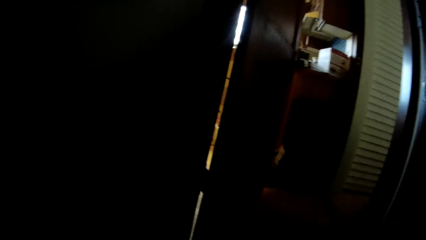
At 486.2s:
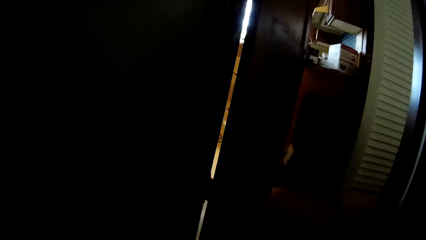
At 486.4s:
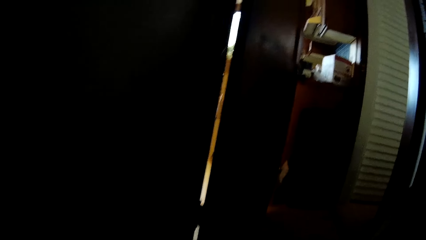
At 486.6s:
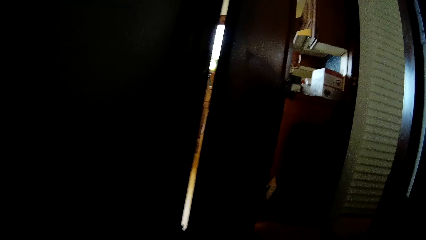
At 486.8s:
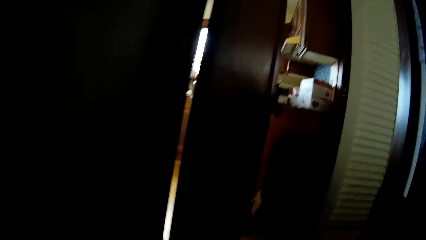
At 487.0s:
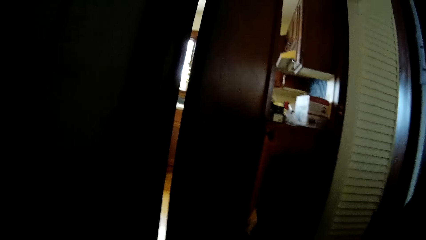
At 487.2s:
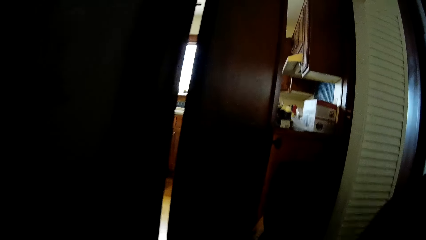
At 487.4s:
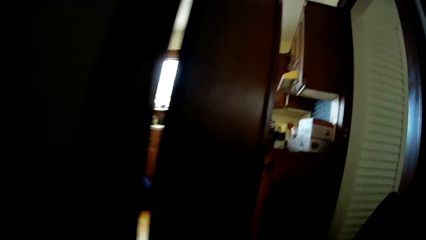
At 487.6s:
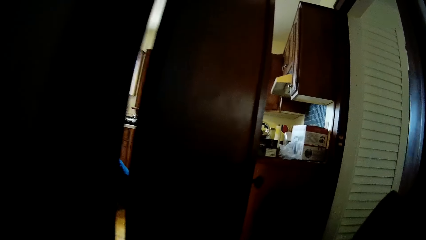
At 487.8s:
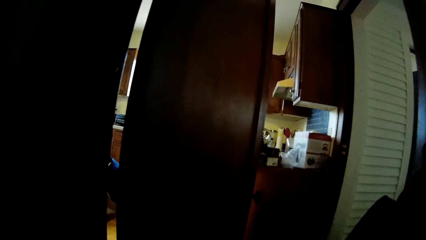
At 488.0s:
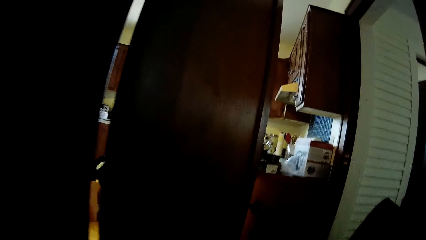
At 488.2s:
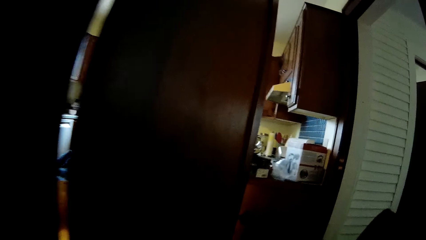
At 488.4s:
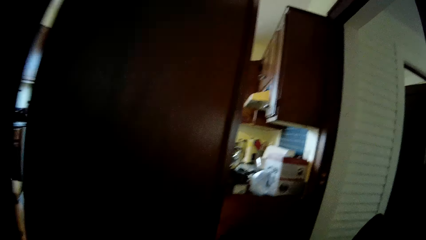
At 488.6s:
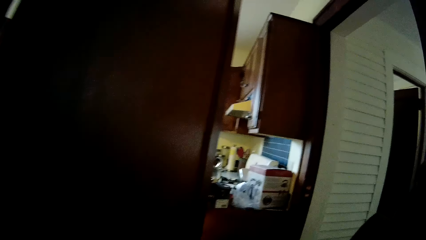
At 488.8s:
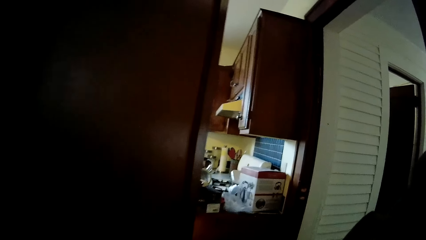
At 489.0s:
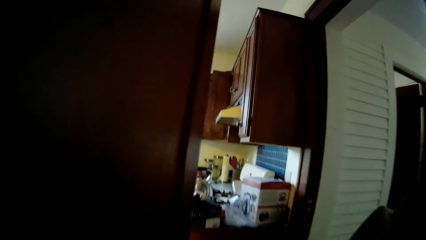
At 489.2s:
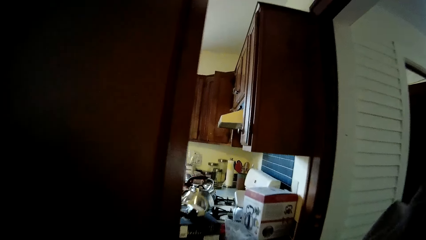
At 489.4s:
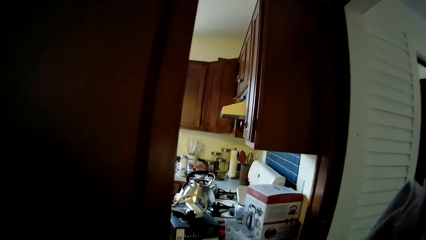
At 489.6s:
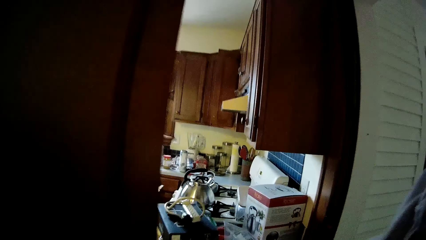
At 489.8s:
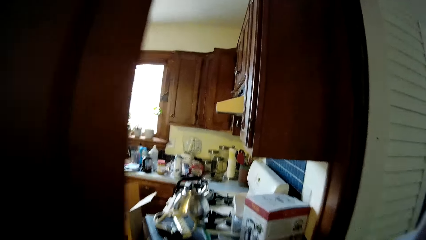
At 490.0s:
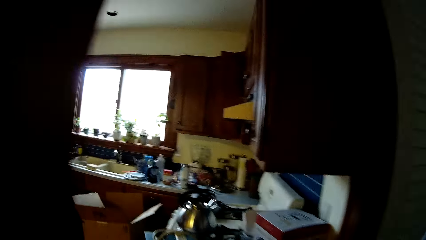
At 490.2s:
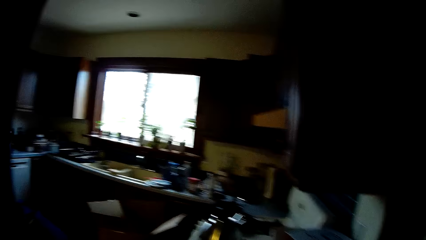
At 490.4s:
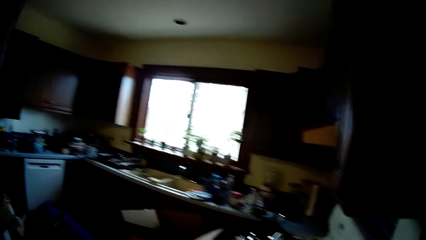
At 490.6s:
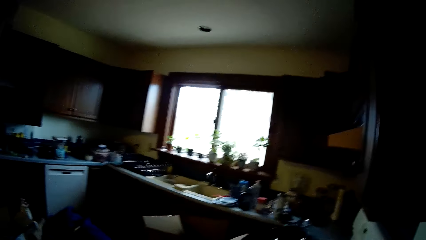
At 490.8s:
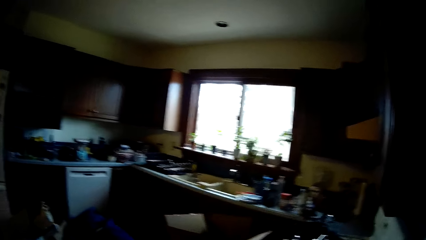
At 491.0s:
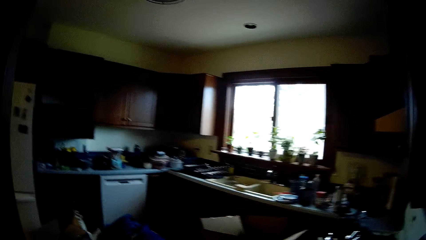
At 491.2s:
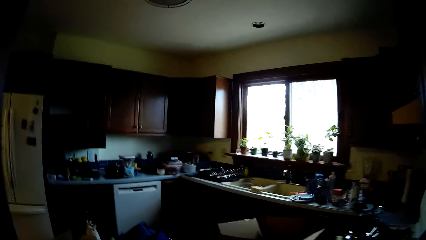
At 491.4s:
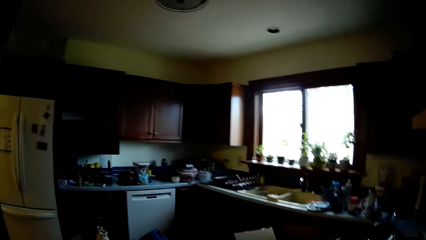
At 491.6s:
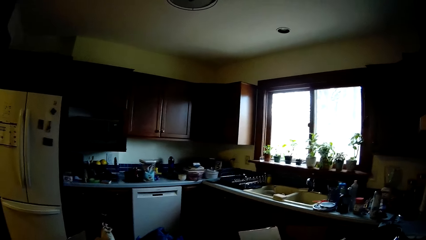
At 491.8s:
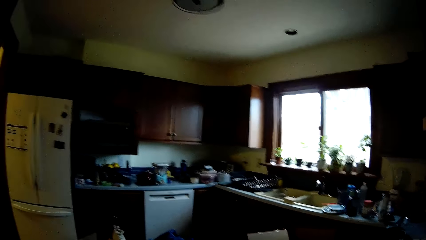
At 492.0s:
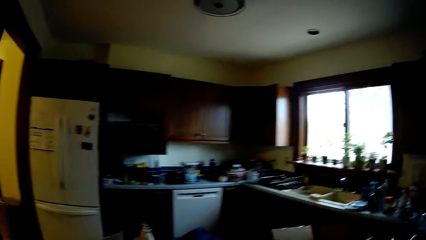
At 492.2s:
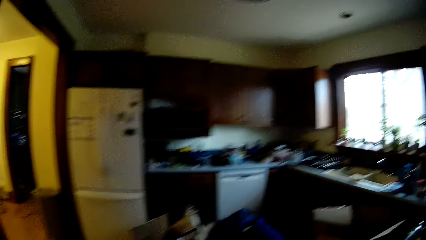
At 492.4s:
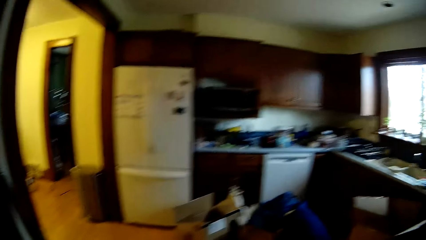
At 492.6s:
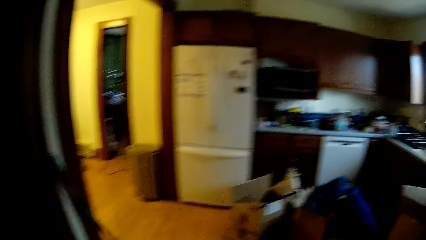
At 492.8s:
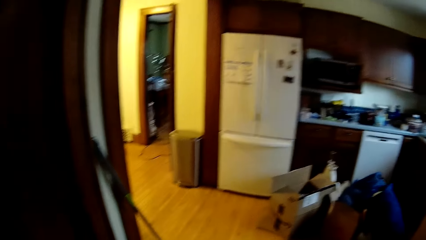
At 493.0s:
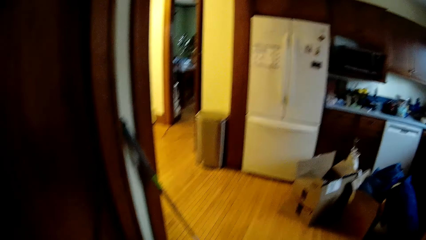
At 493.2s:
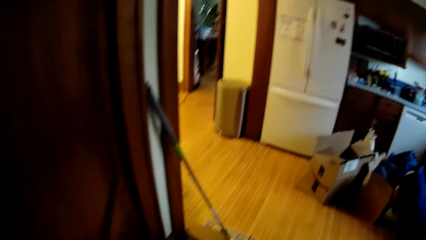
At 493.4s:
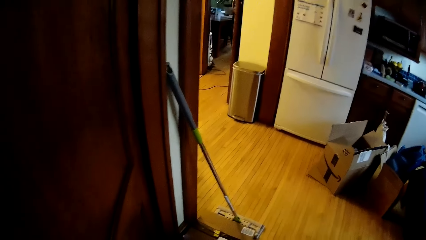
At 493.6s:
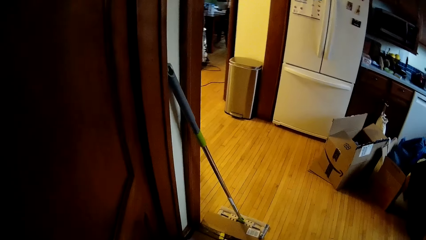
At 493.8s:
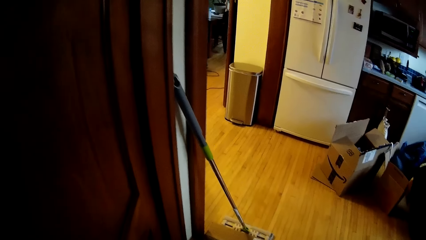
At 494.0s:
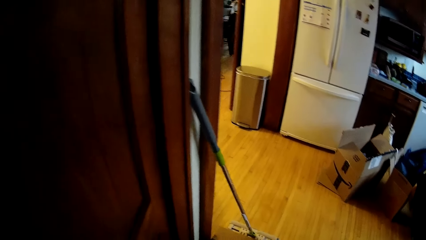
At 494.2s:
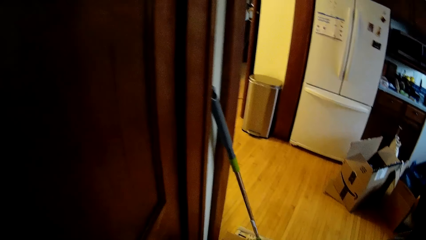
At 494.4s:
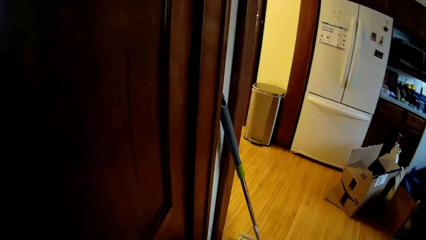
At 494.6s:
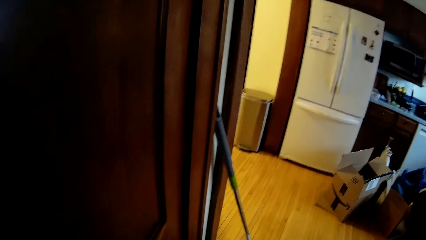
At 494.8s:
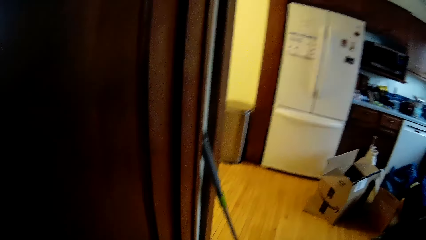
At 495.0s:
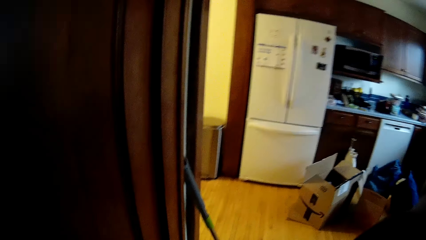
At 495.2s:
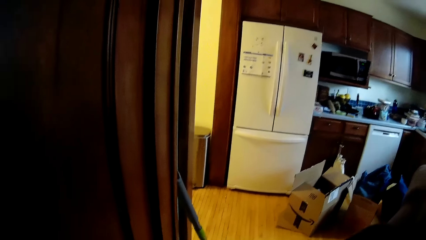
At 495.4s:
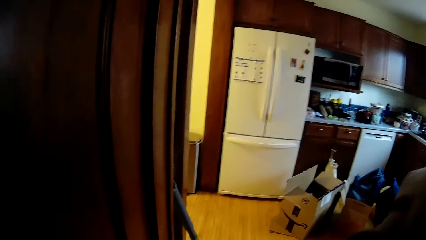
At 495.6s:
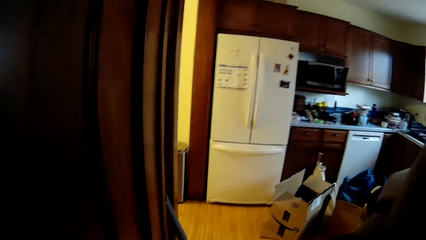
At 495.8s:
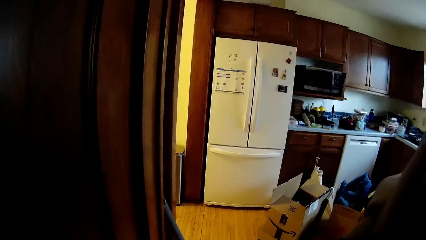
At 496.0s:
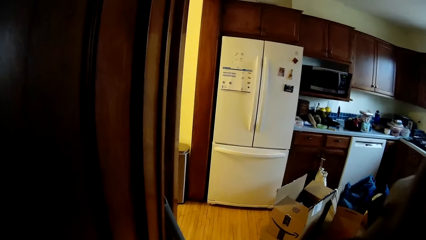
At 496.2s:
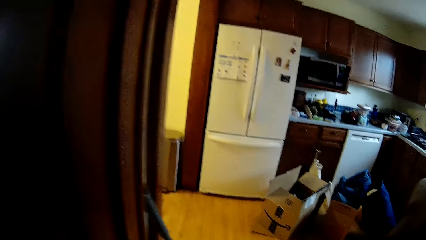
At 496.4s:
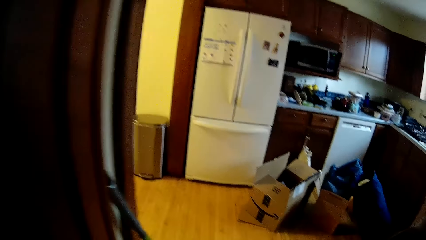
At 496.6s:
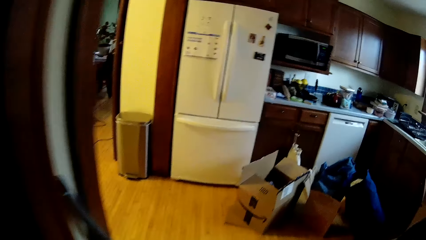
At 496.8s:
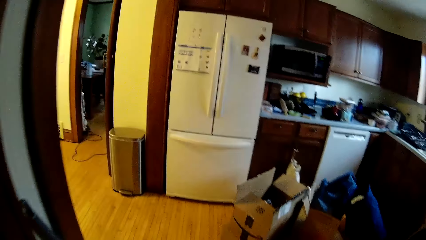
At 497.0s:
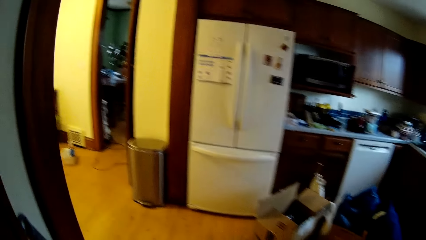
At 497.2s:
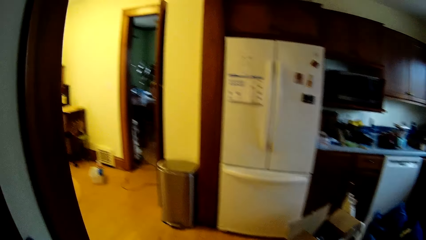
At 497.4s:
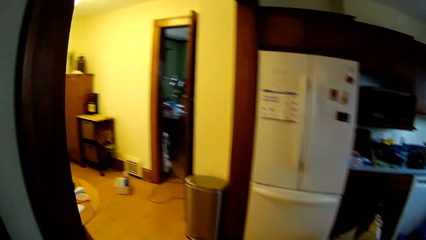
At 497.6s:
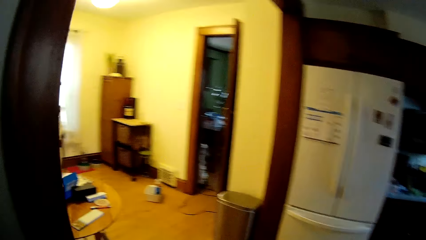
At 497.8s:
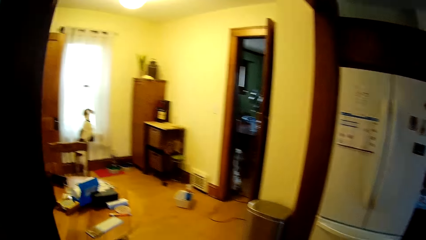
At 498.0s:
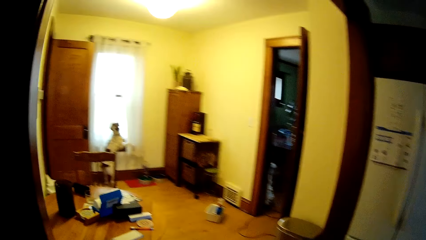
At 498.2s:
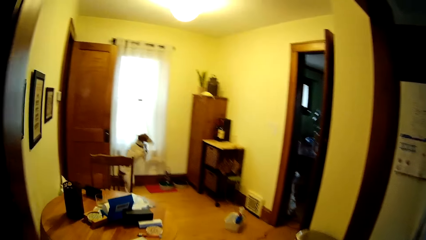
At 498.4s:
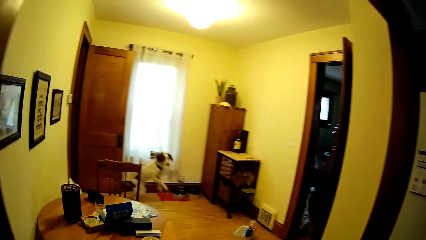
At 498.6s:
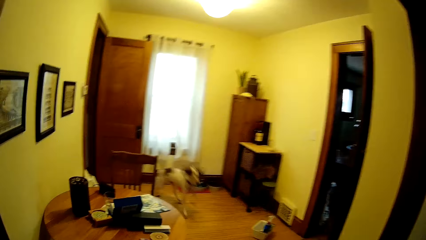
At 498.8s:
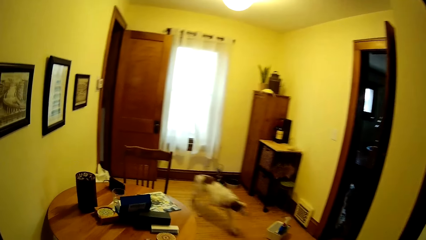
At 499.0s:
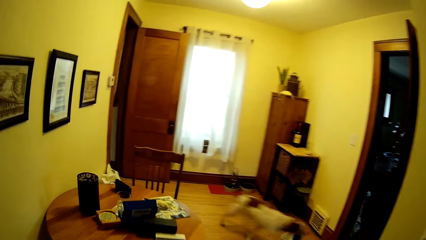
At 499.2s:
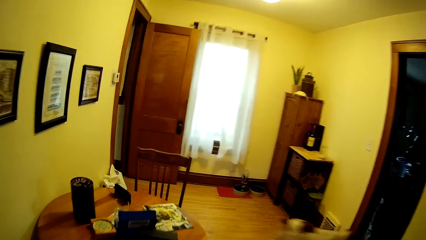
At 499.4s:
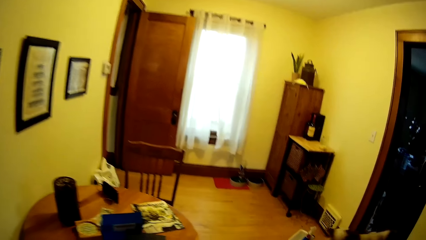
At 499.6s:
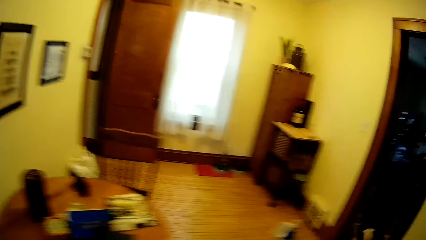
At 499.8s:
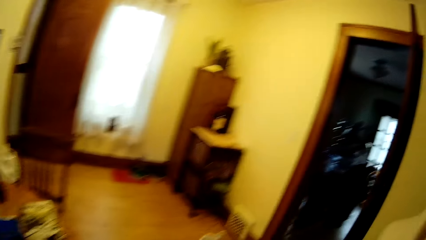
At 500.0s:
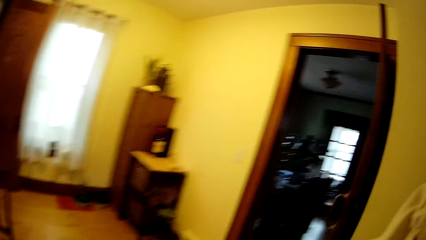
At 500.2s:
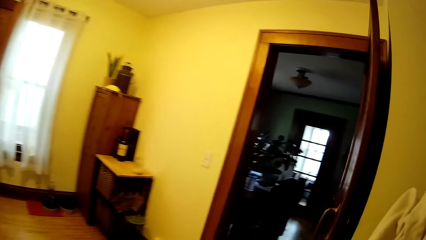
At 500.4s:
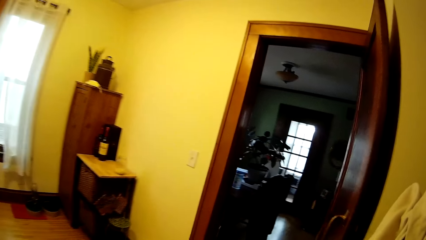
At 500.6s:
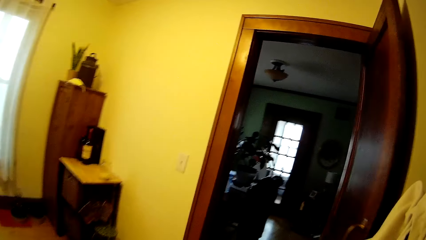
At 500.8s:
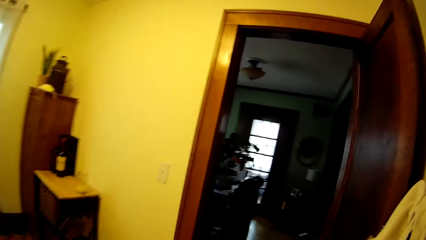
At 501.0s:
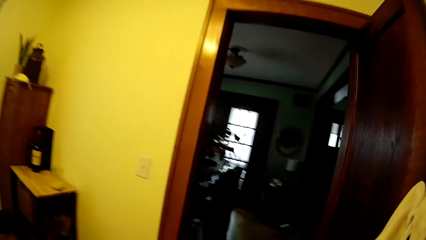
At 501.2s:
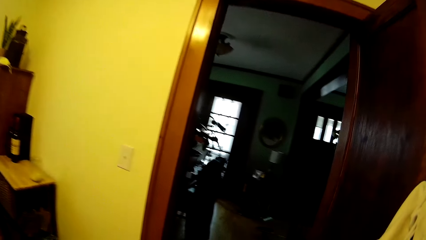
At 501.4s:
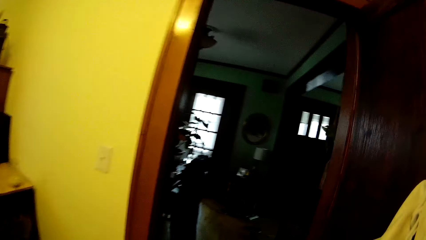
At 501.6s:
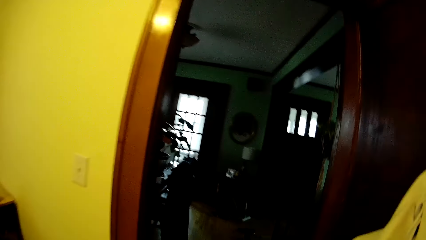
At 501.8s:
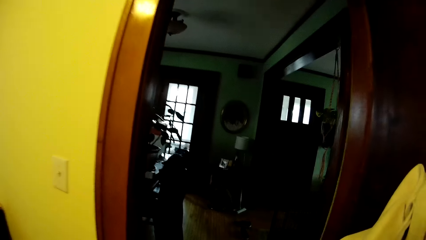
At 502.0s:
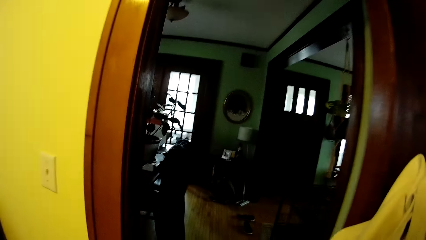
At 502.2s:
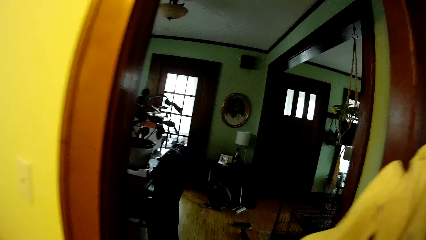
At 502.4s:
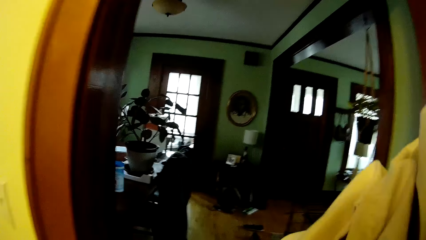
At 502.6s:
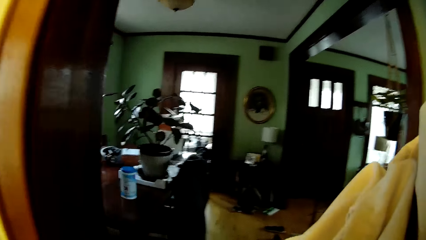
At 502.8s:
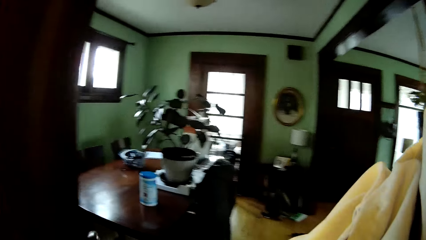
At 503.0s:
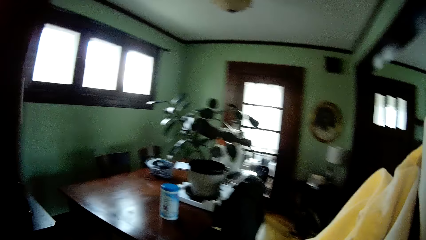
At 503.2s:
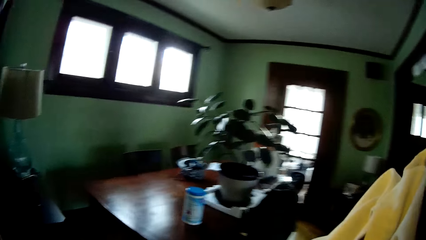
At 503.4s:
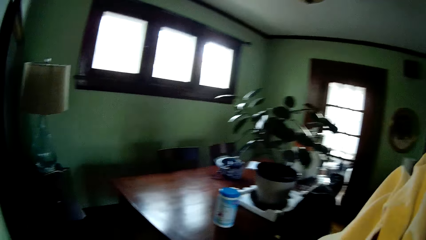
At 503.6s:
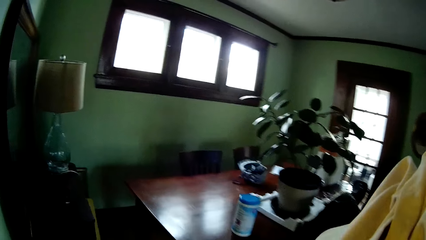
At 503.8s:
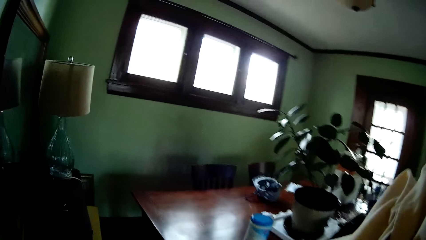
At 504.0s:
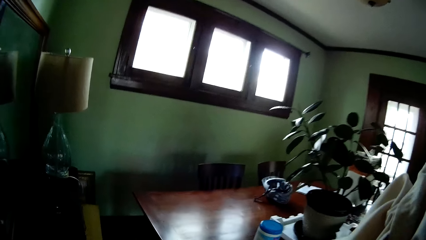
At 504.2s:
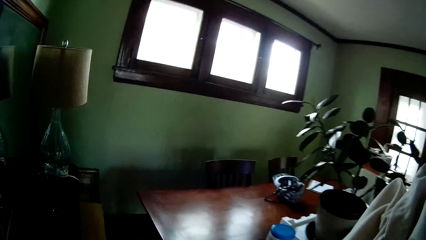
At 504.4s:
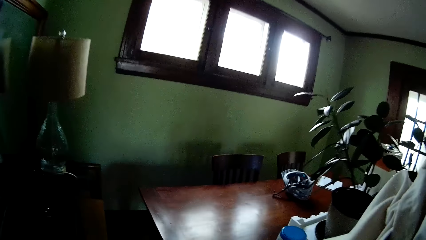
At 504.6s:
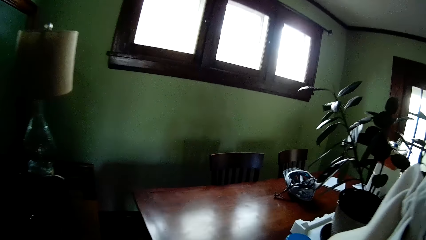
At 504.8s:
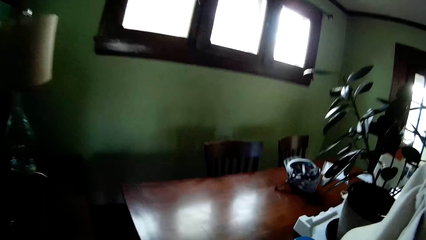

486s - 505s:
The camera wearer walks into the kitchen. They stand on the floor. A dog runs past the camera wearer from a window. The camera wearer walks out of the kitchen, and walks into a dining room.
